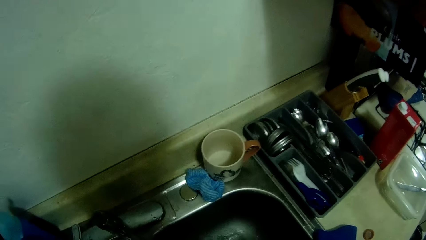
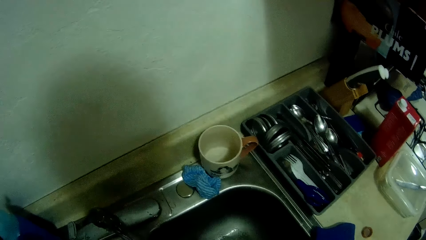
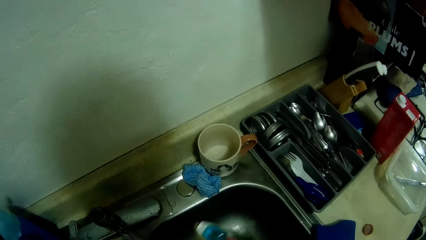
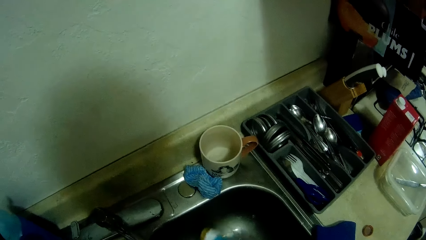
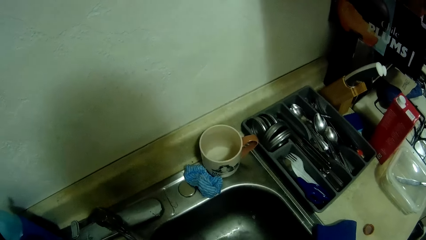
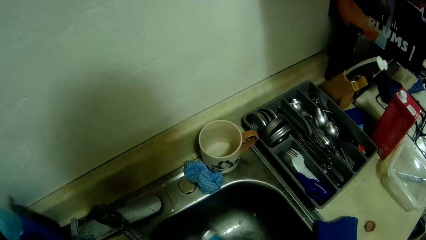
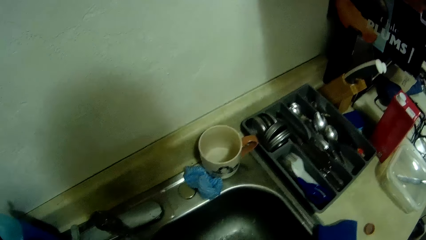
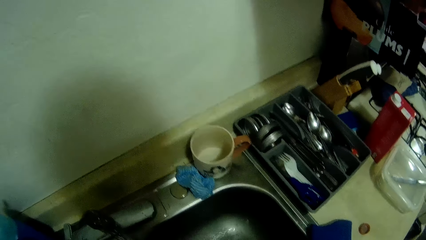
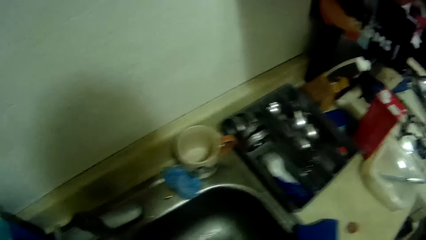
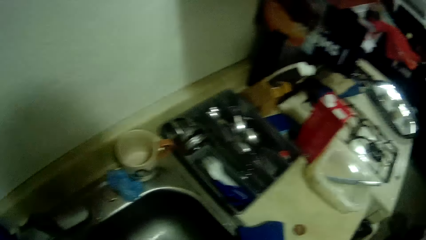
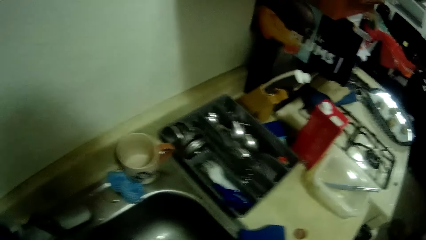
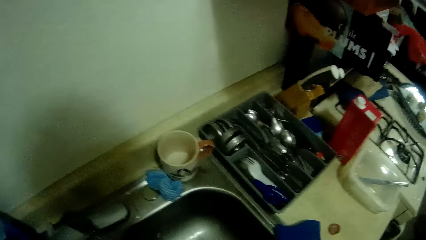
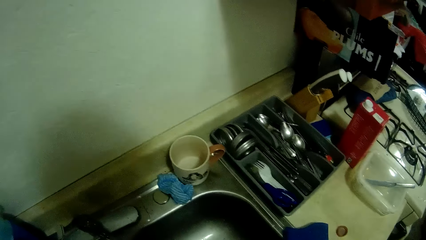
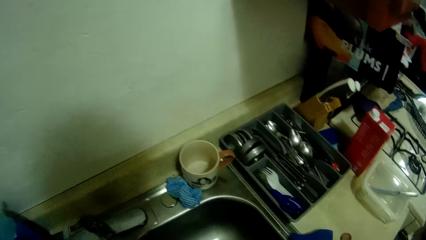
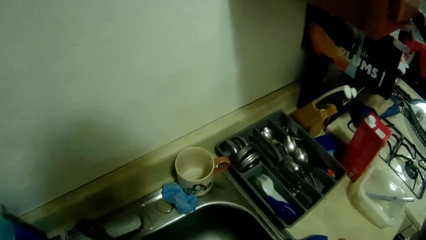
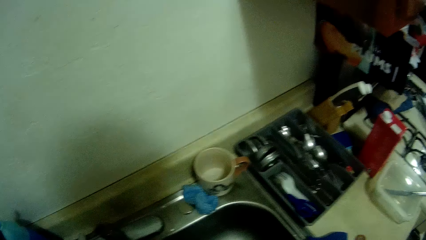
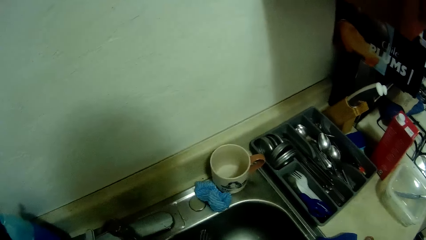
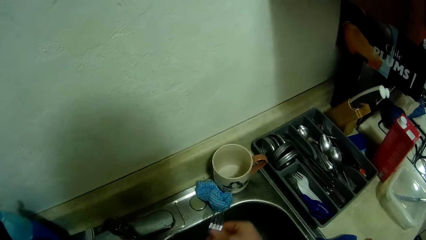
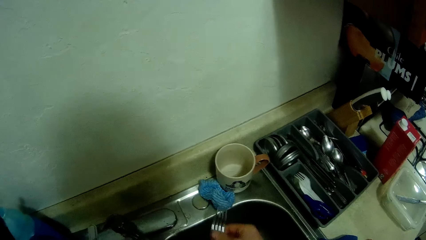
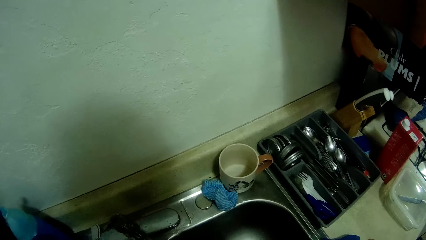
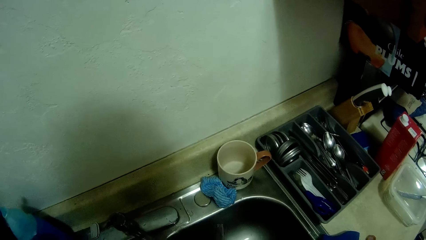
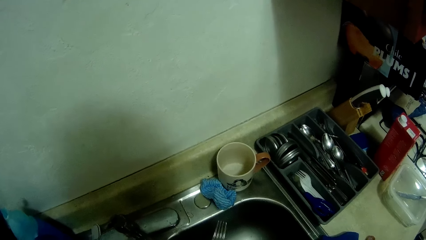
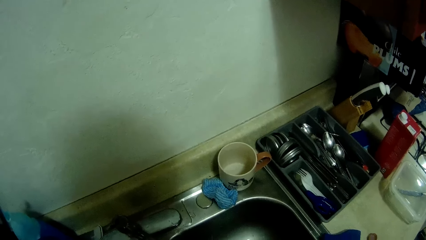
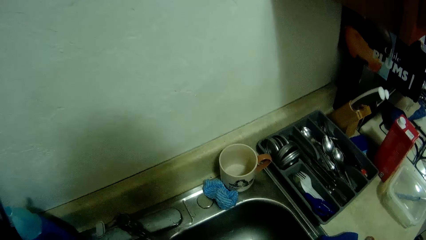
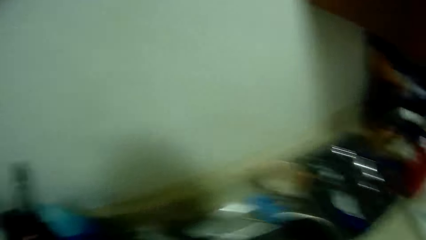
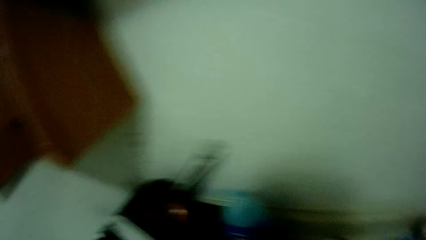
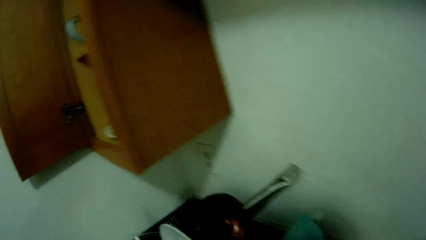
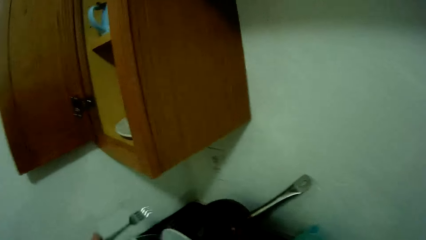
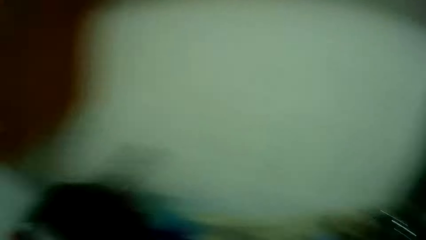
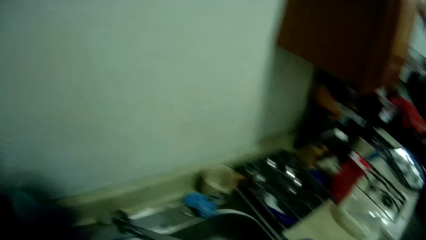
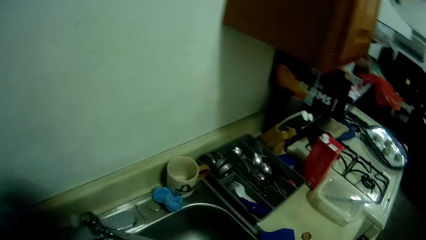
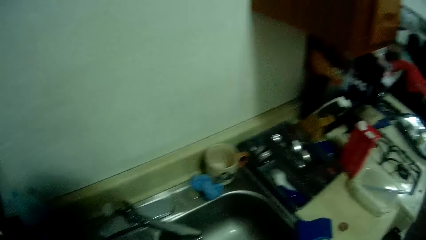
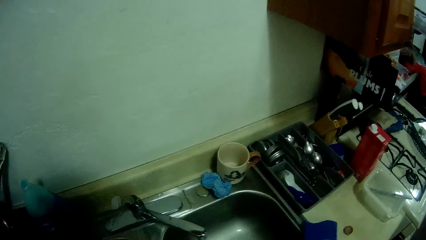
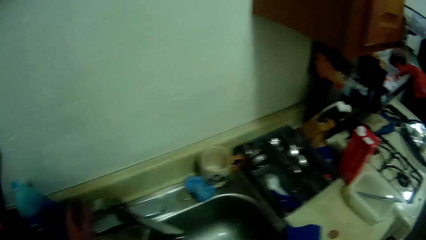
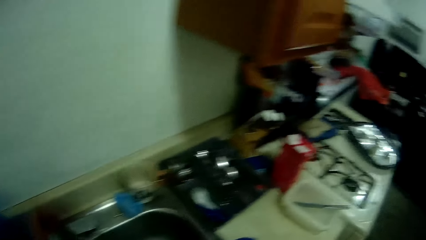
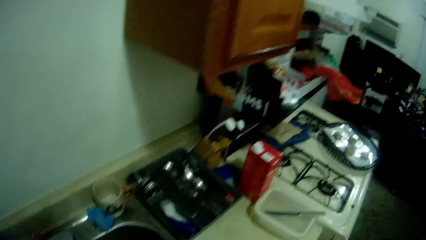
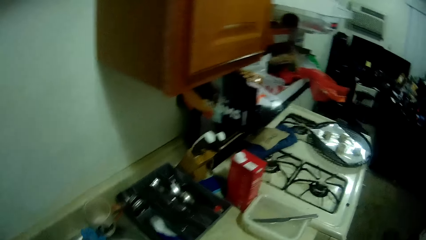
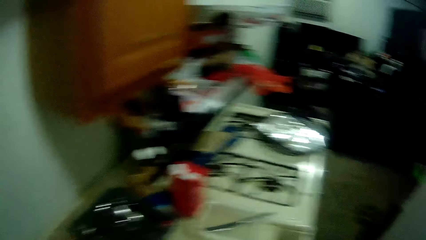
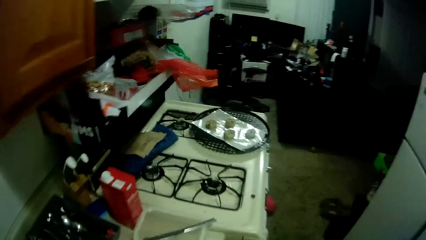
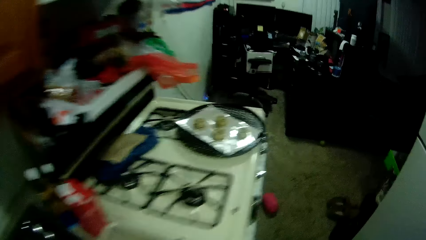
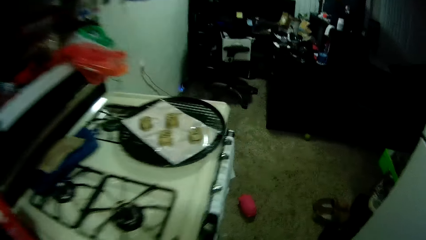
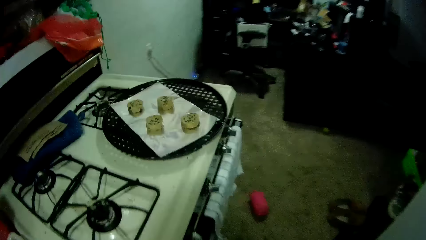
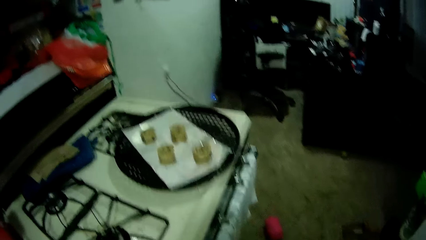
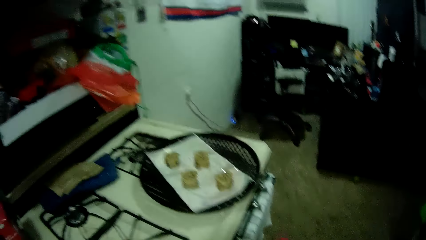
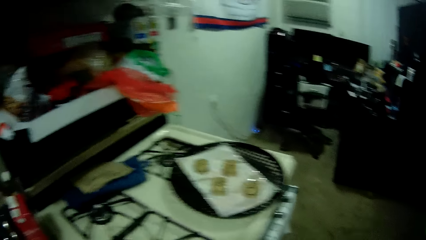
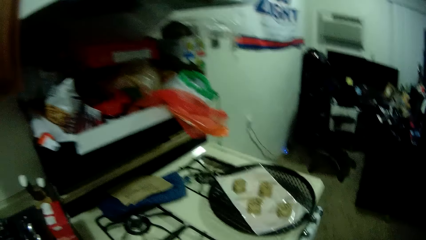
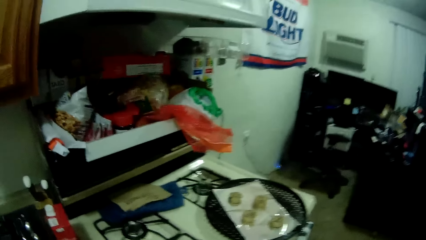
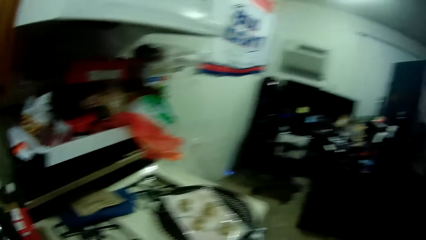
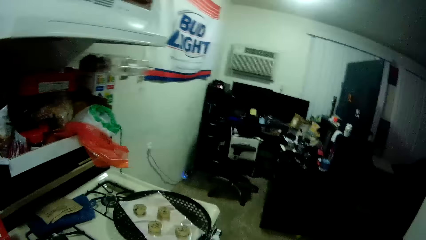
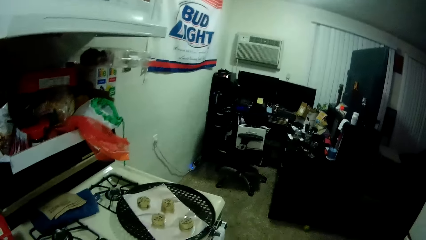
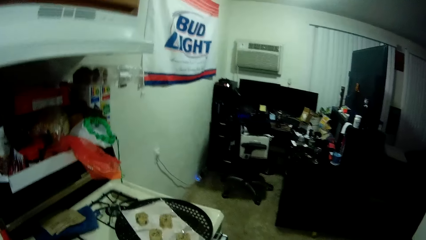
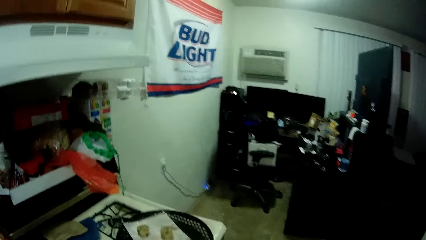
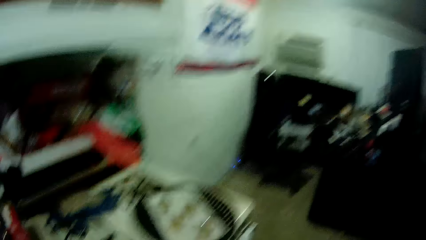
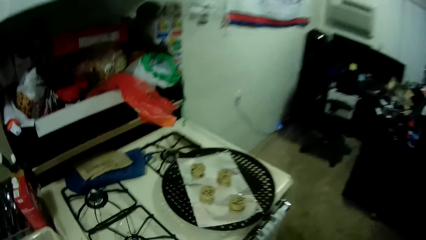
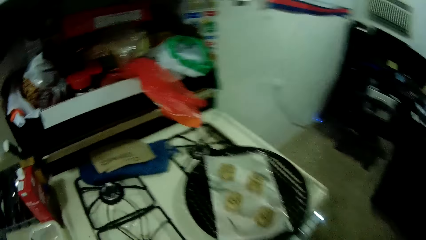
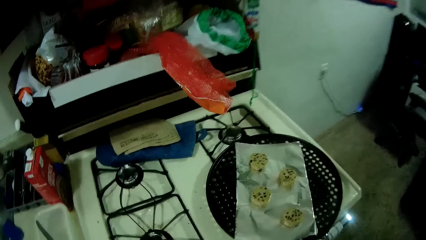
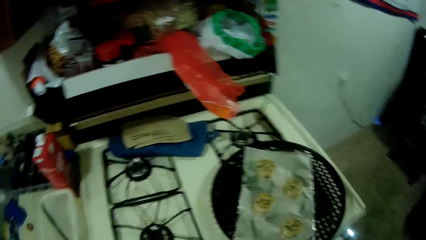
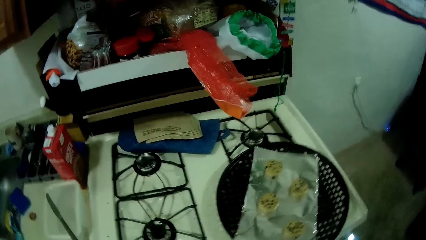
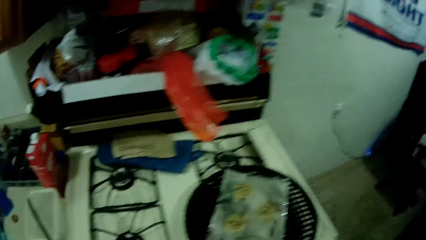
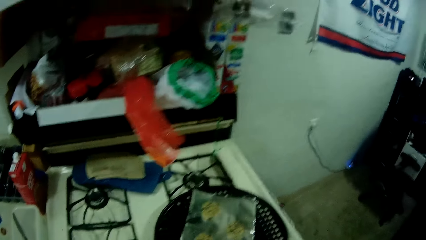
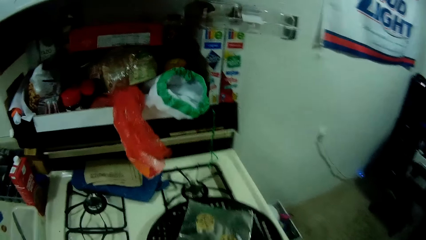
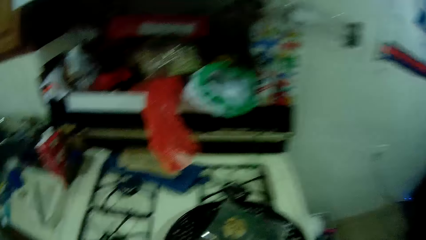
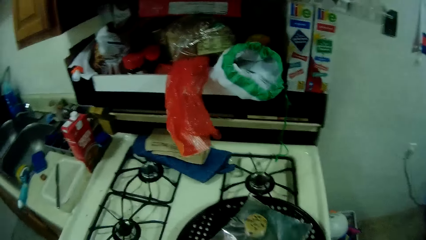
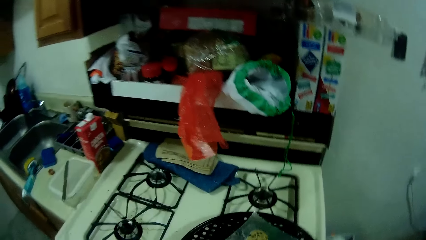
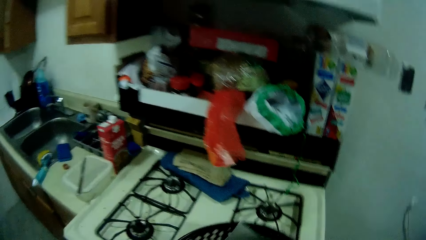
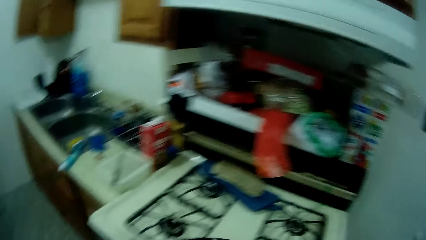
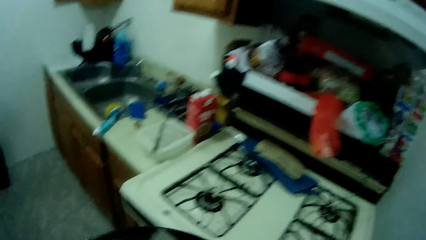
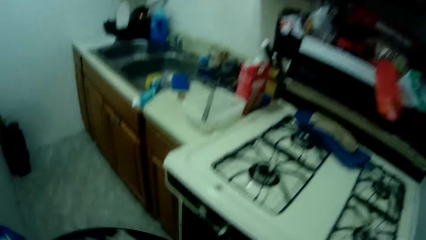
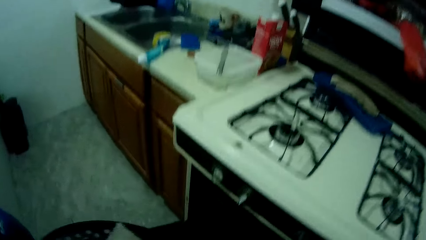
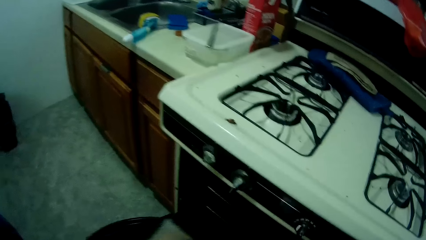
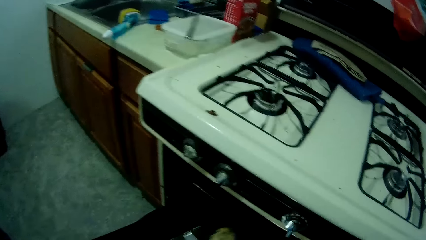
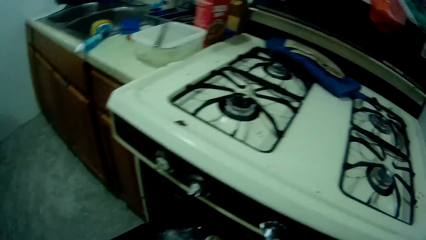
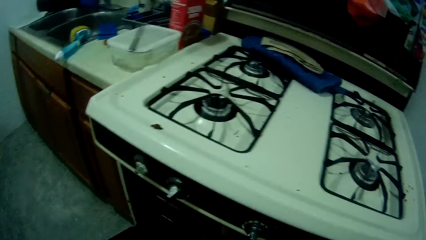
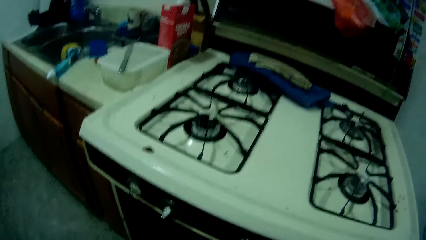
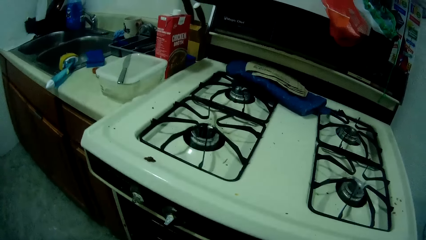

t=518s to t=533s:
The camera wearer cleans a fork with a scrubber in a sink with both hands. She drops the fork on the plate rack with her left hand. She walks around a kitchen. She picks up a tray of cookies or a bowl from on top of an oven with both hands.
